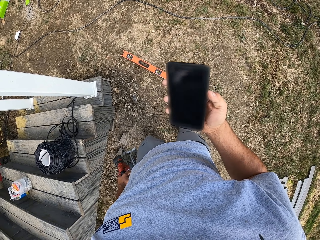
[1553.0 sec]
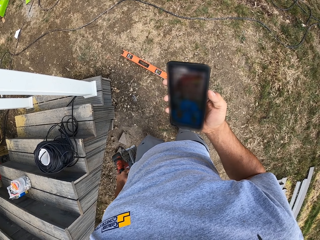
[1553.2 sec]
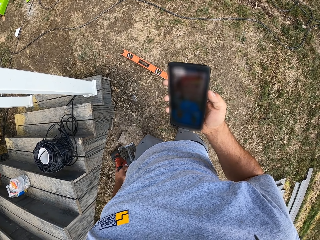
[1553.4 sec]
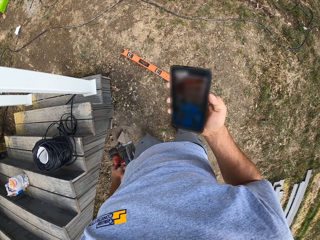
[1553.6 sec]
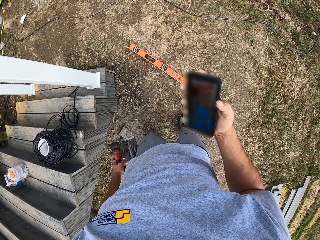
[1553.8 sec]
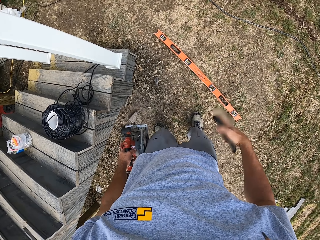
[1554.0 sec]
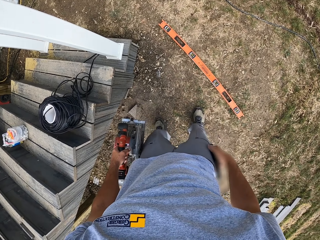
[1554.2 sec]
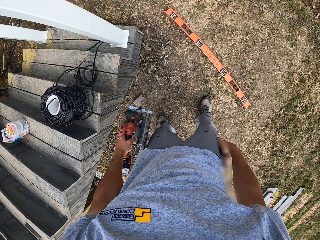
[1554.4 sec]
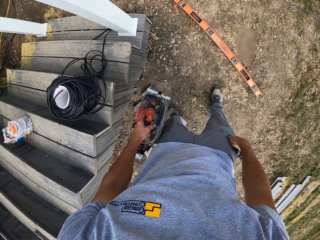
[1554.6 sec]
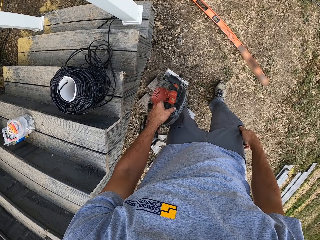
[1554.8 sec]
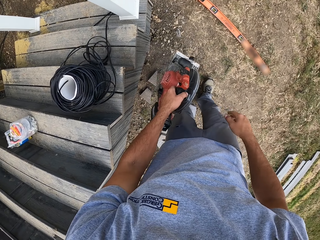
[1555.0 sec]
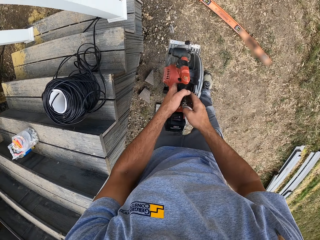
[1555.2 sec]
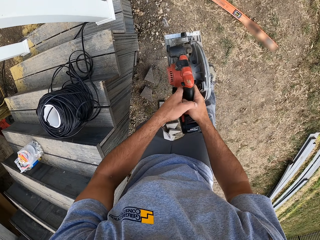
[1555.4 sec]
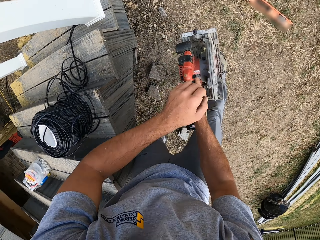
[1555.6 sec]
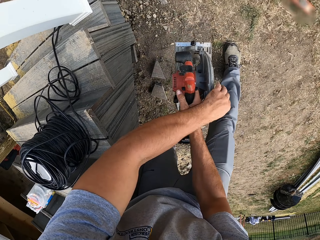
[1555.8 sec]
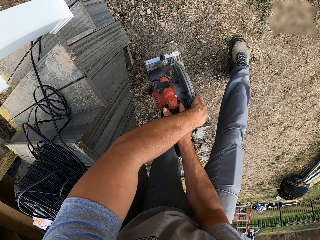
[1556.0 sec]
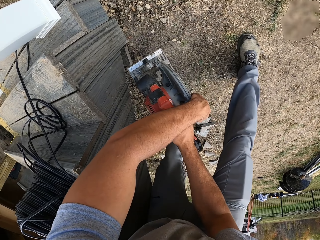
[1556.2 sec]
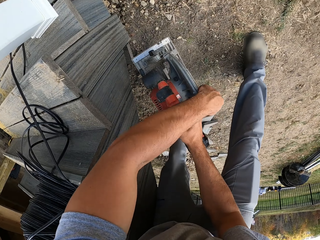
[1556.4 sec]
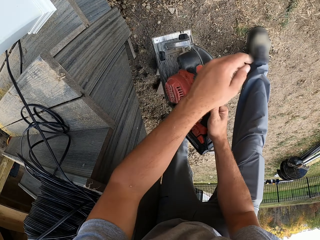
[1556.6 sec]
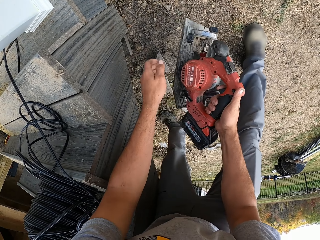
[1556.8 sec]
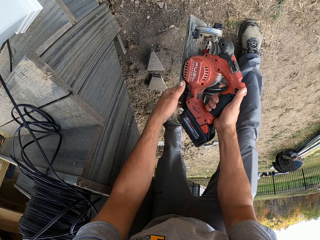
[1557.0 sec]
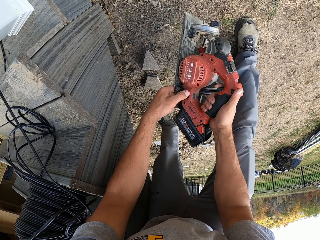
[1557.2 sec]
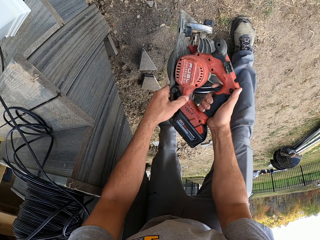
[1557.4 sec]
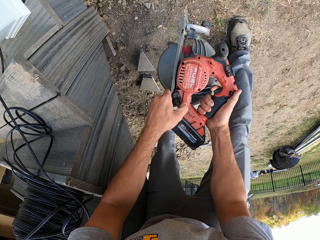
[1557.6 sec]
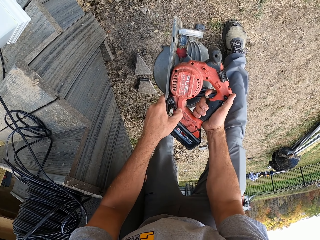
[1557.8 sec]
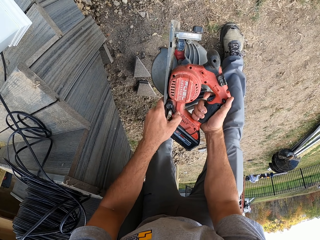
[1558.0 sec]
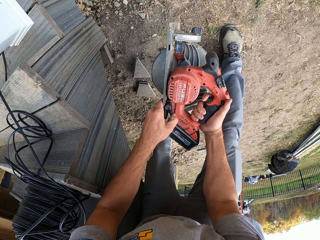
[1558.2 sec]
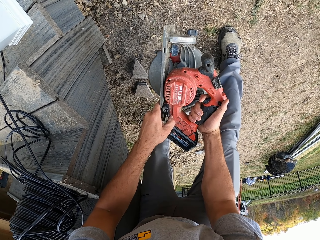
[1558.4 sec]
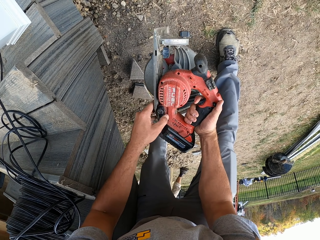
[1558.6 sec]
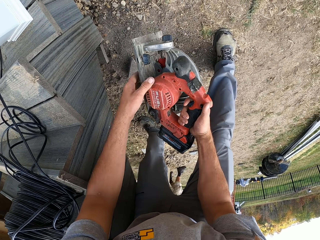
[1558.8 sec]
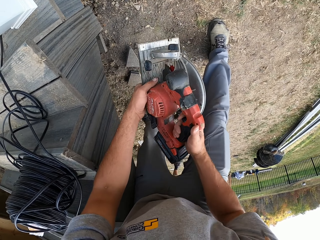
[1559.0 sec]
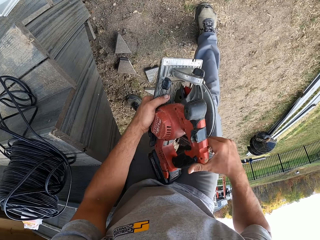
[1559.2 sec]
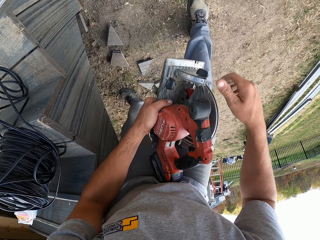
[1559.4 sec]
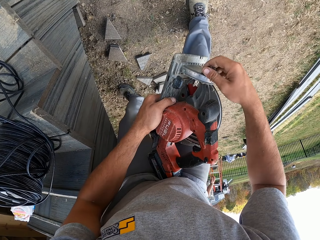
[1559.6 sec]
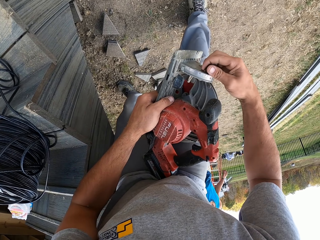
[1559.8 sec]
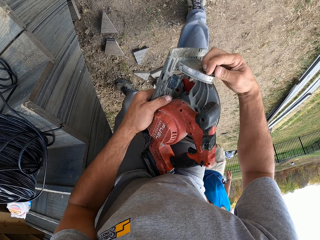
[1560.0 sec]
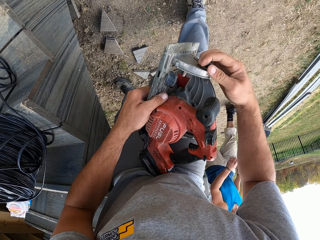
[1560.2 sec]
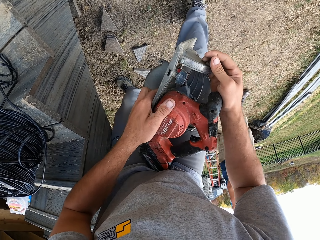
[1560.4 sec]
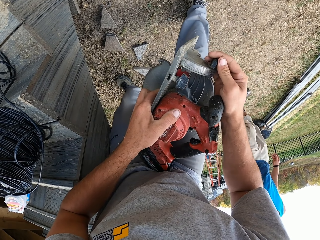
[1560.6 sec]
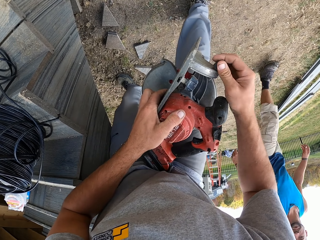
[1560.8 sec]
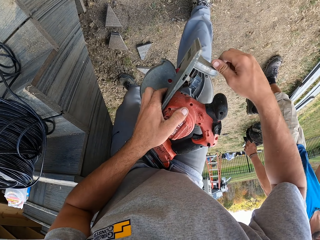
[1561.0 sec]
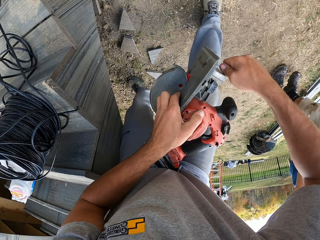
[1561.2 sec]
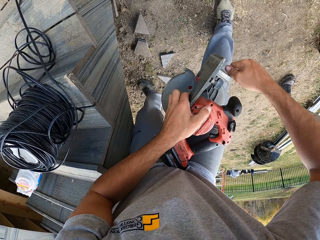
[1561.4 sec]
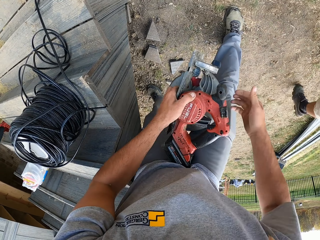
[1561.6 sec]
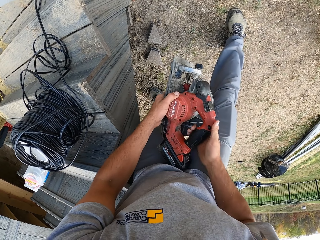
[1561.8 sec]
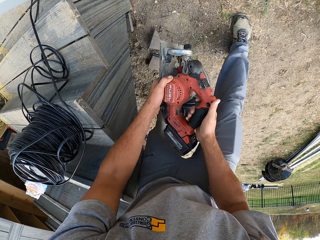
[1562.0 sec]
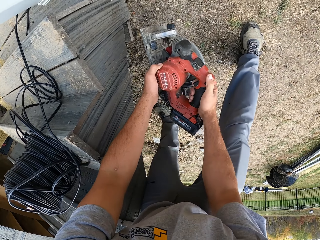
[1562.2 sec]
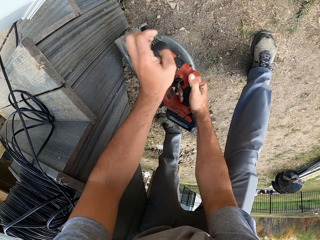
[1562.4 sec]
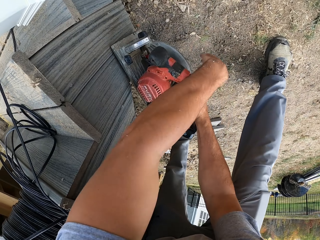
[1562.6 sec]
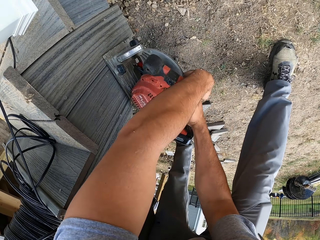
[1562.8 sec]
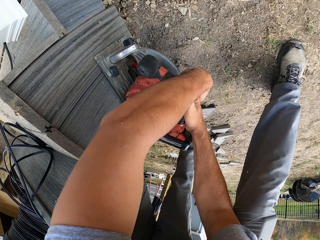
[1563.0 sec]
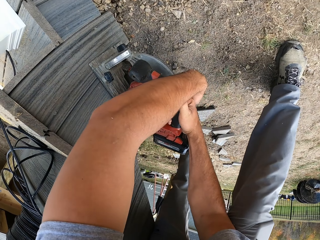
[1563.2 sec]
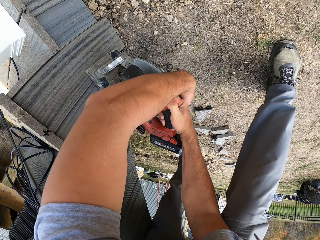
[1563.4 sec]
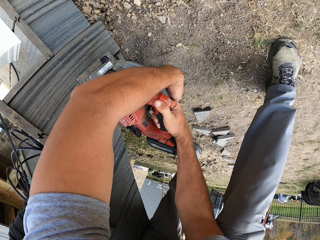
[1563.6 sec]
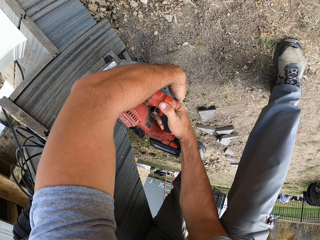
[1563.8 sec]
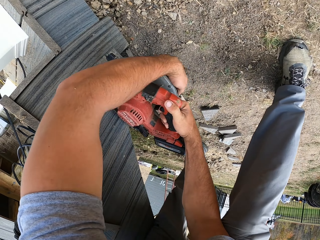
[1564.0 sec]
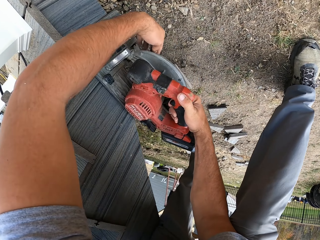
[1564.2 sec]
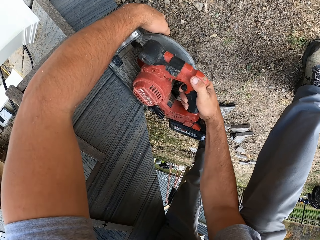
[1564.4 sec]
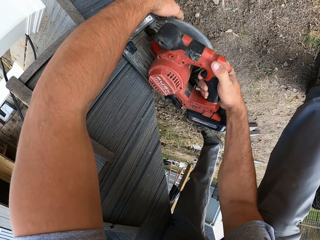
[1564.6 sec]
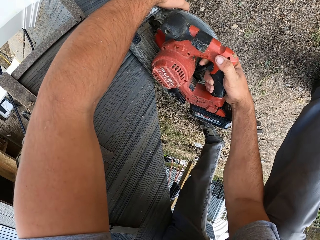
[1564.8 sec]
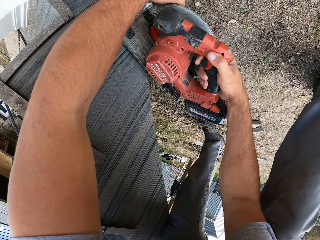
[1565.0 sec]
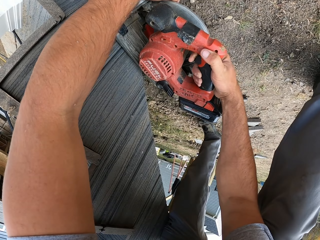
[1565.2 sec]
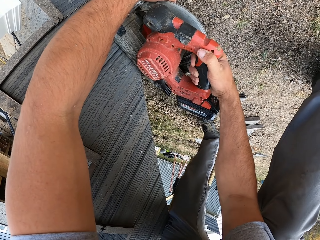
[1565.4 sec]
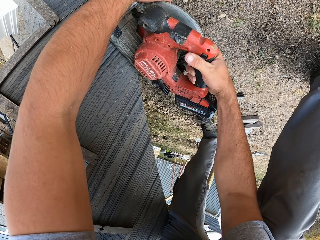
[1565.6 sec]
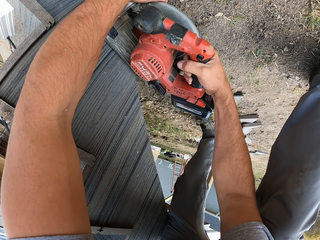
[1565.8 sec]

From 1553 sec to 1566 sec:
The camera wearer dials the phone button. He puts the mobile phone in his pocket. He hands the saw to the right hand. He adjusts a knob on a wood cutter. He adjusts the wood cutter on his hand. He adjusts the knob on the wood cutter. He cuts a piece of wood with the wood cutter. He attaches the saw to the surface of the stairs.

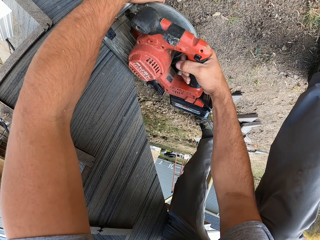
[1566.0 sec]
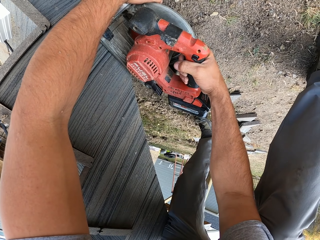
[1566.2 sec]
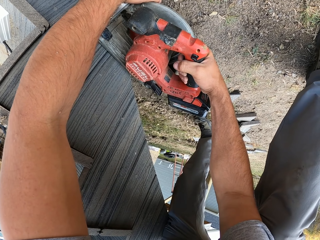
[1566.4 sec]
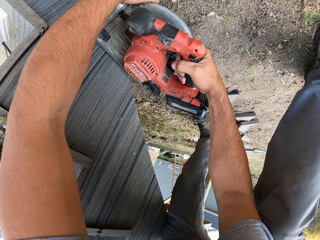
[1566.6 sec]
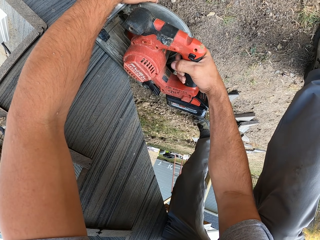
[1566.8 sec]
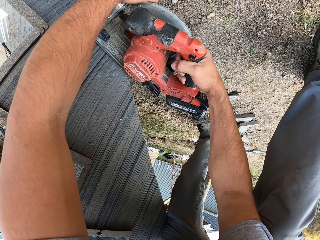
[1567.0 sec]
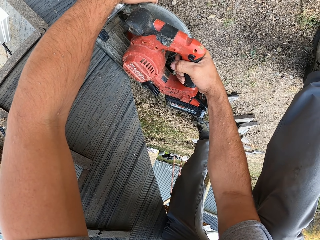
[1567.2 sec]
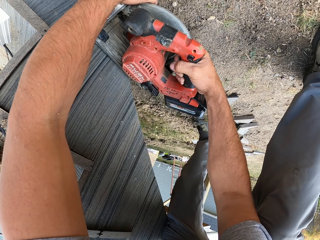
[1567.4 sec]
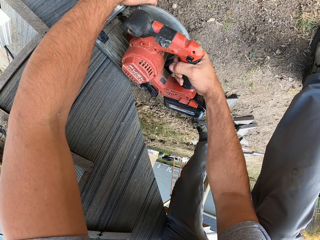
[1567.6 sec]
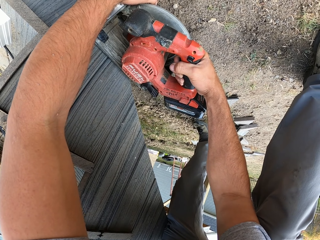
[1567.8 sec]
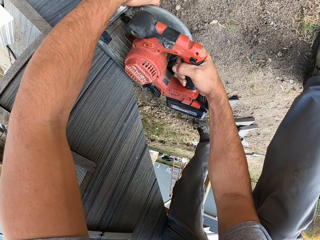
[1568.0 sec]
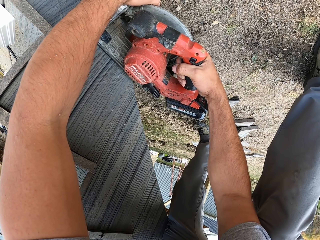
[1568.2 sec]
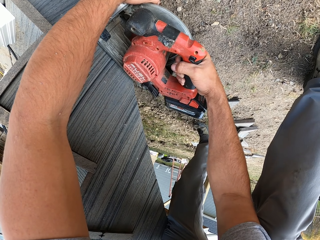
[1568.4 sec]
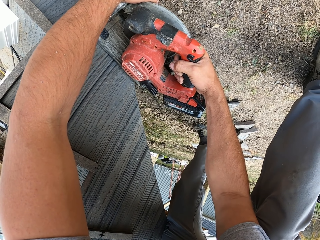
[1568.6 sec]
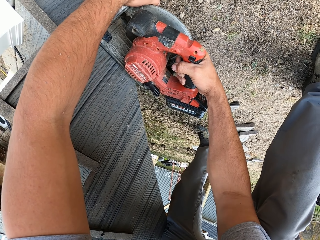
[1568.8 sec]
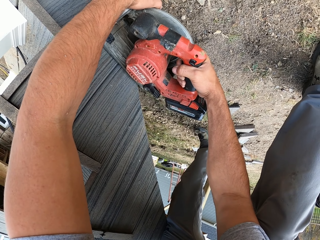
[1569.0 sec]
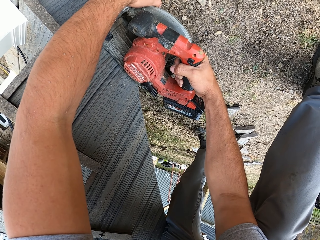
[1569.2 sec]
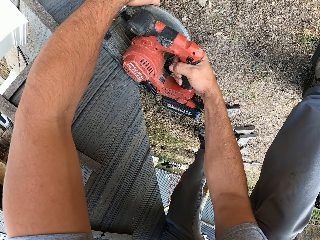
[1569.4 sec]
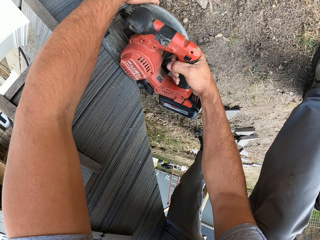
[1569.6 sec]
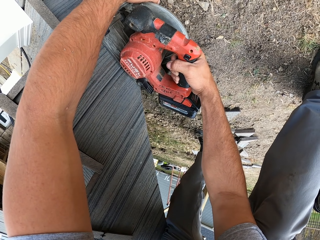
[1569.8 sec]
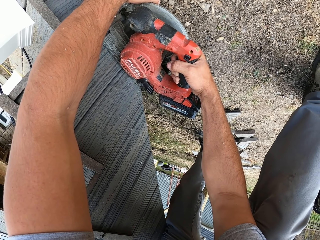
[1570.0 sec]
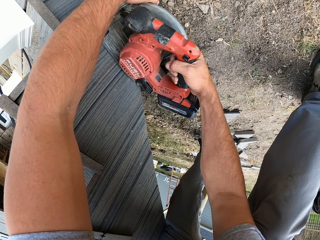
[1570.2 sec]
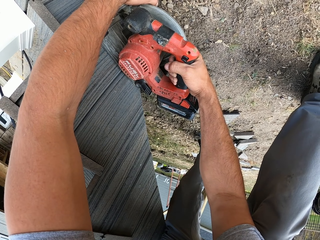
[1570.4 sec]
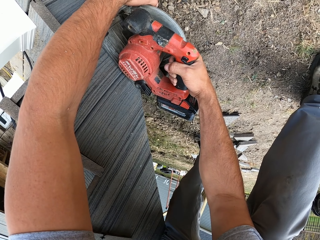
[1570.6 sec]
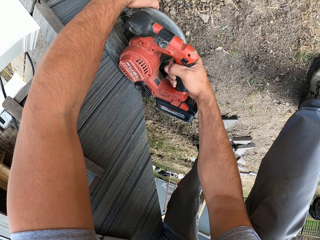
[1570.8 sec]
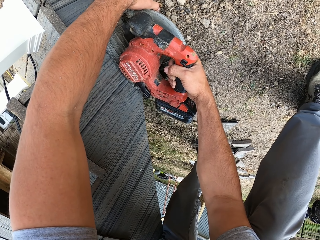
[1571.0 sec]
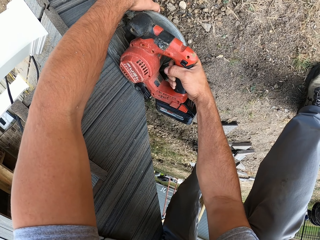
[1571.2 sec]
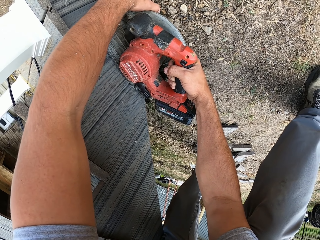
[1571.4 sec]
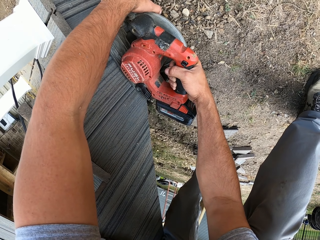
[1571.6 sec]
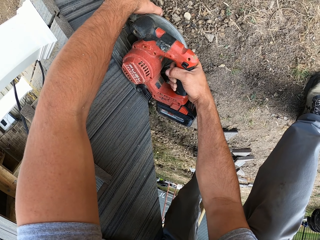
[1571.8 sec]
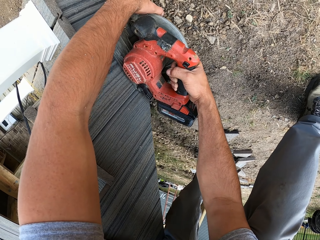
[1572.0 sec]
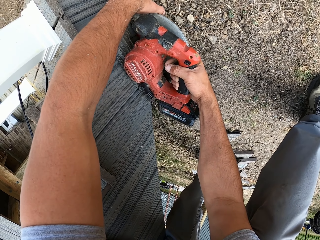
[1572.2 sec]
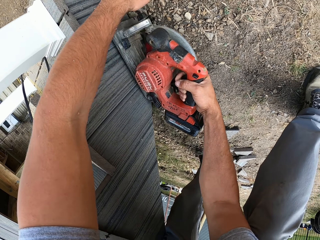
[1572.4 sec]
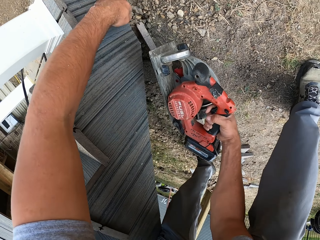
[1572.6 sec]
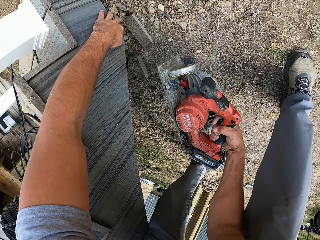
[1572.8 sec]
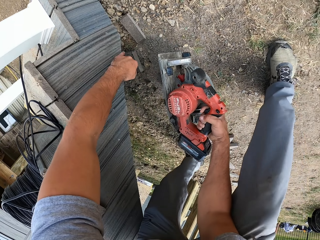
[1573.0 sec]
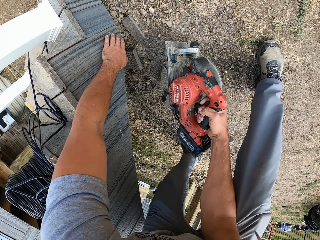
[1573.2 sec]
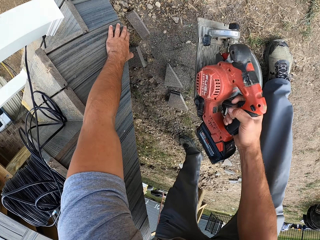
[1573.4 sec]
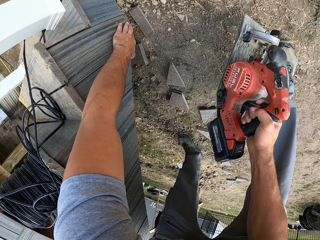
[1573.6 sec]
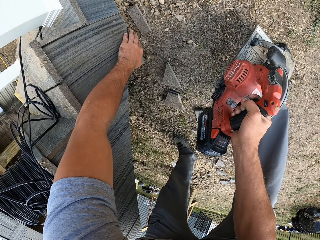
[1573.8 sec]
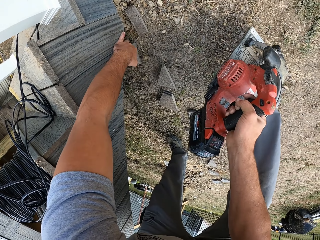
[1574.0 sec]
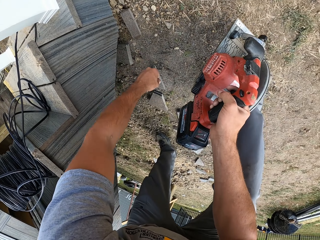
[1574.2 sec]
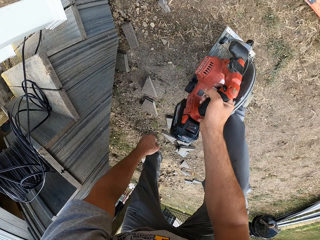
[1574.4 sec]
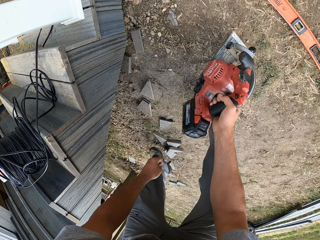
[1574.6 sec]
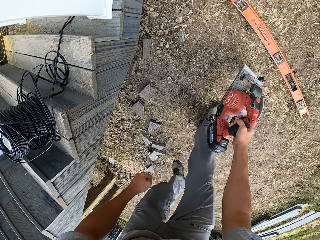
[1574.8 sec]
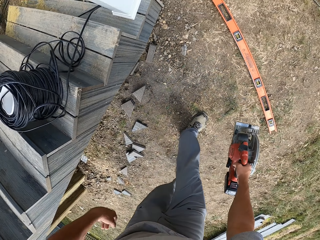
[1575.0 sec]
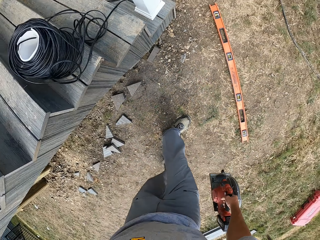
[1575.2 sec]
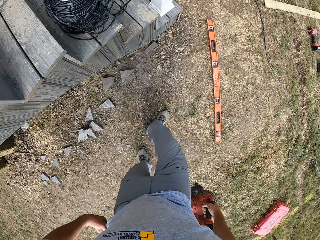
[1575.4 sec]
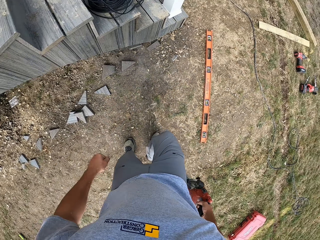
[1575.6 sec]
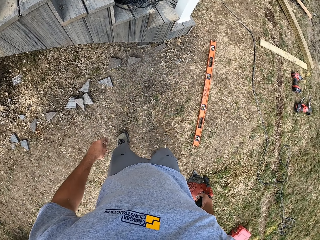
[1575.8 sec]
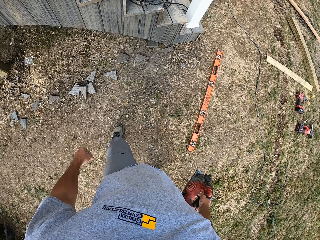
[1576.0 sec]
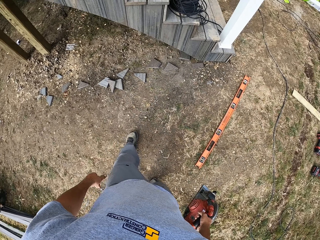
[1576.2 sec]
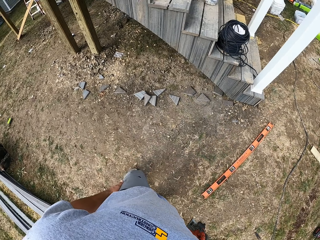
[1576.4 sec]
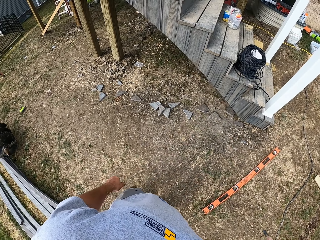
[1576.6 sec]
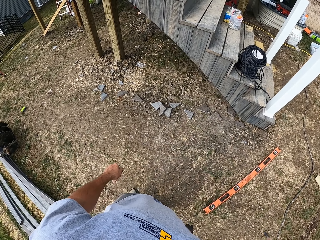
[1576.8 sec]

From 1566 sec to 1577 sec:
The camera wearer saws the stairs surface. They remove the saw from the surface. They wipe the surface with the left hand. They walk around a verandah.
